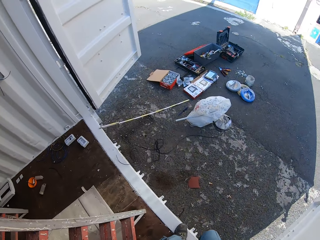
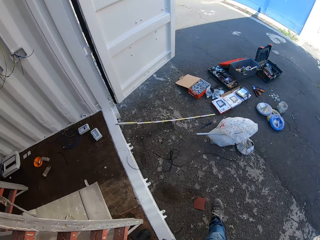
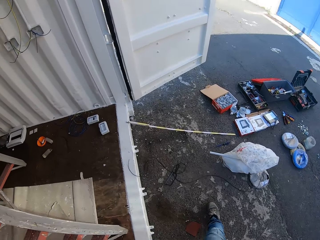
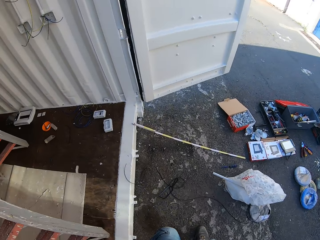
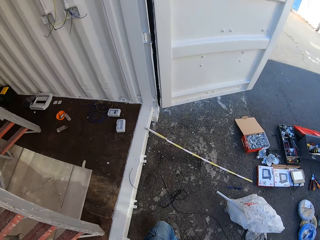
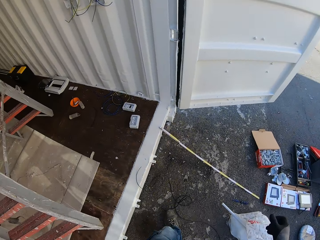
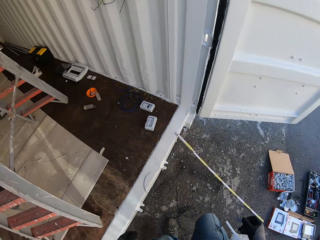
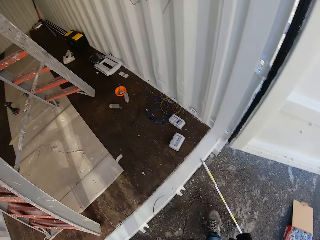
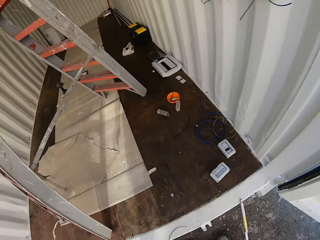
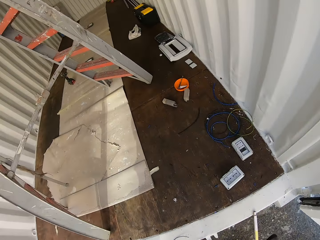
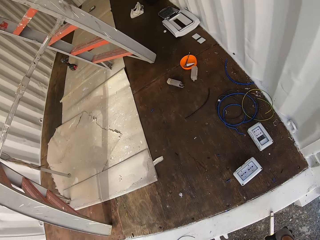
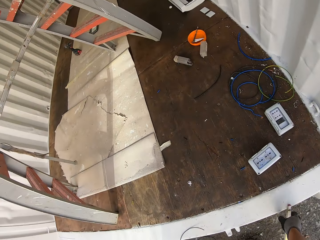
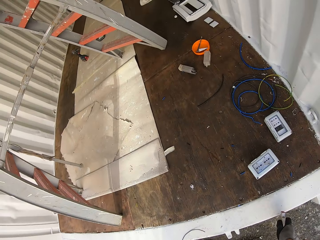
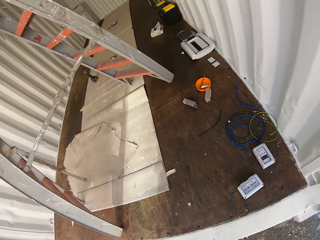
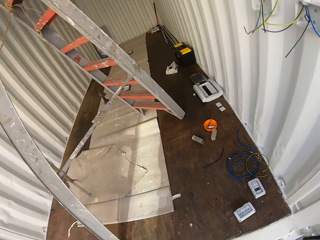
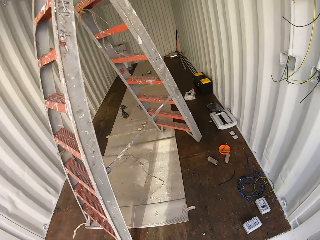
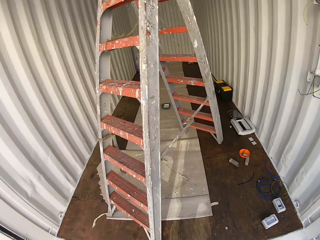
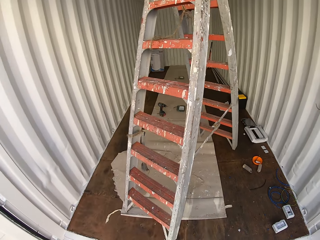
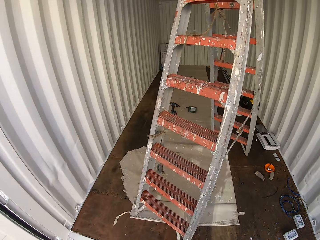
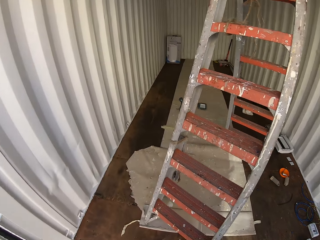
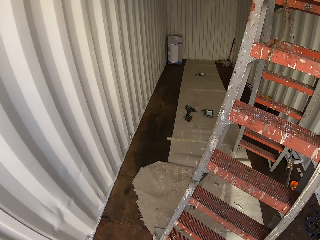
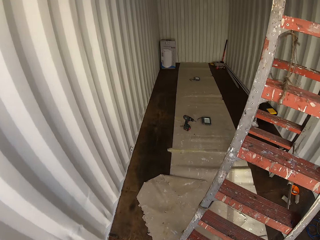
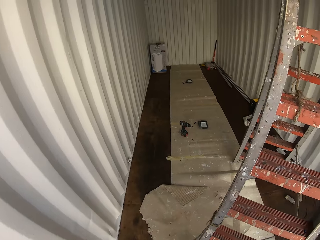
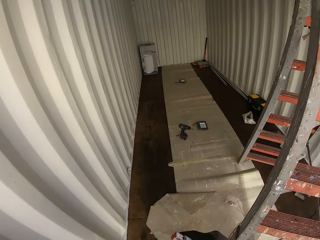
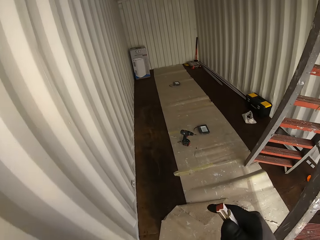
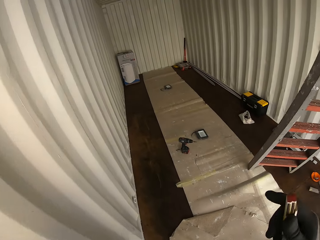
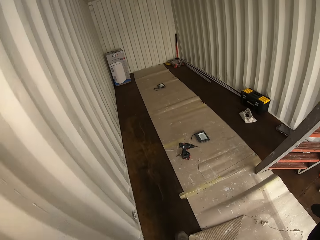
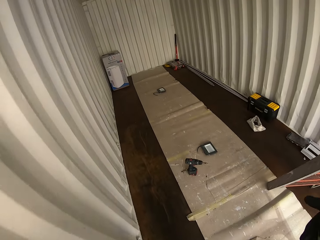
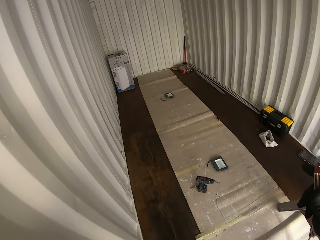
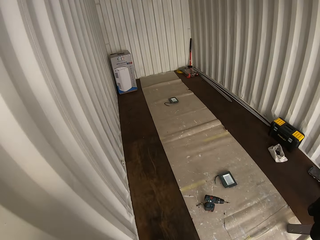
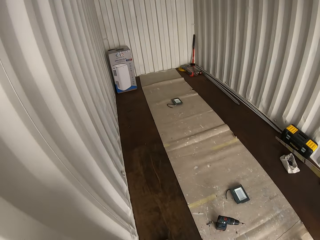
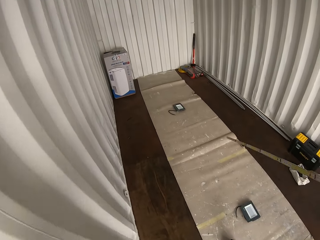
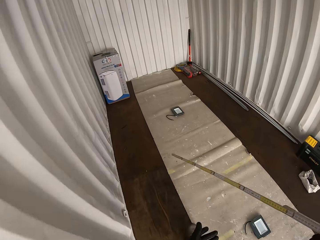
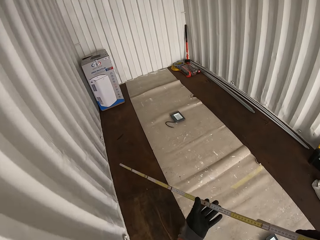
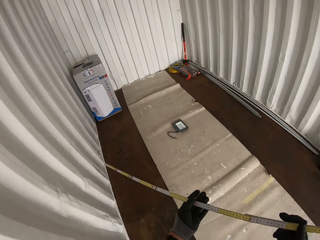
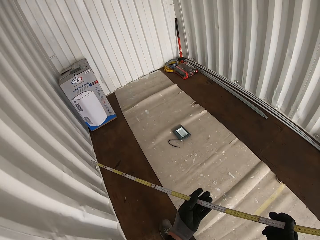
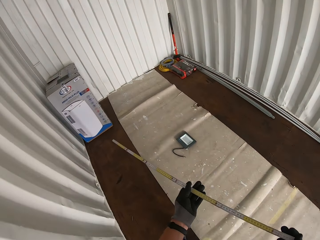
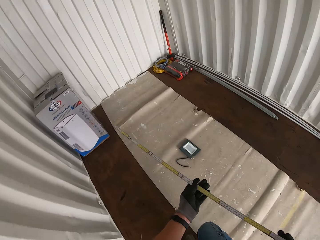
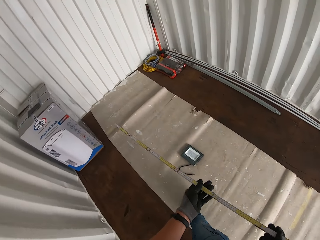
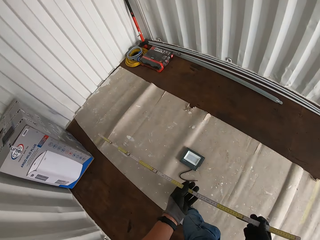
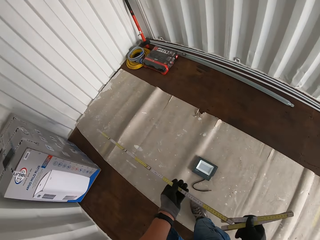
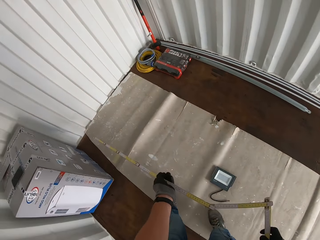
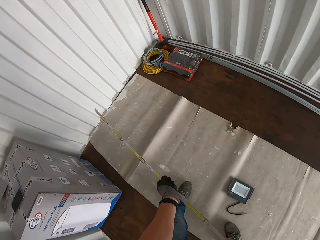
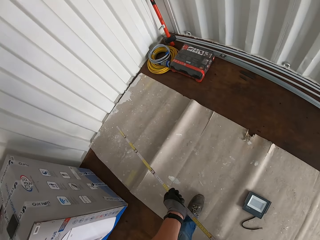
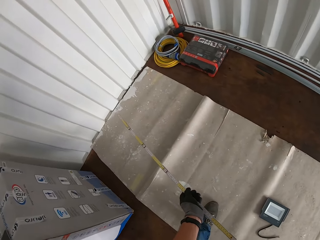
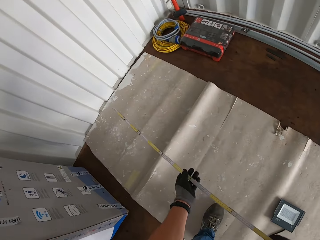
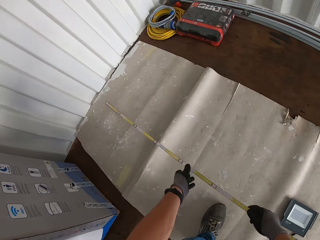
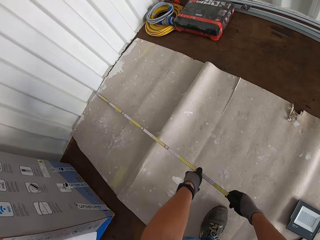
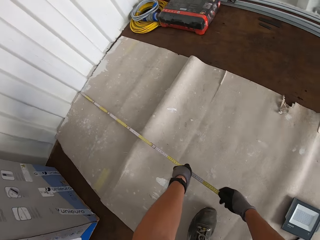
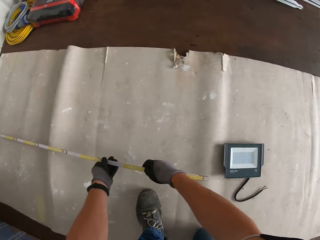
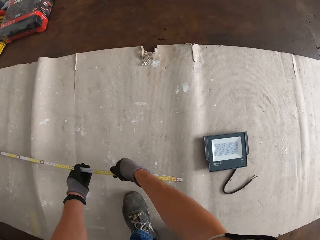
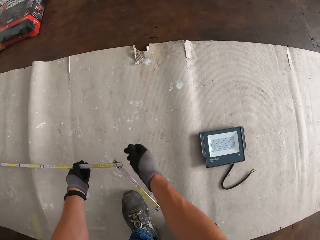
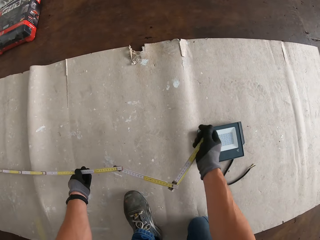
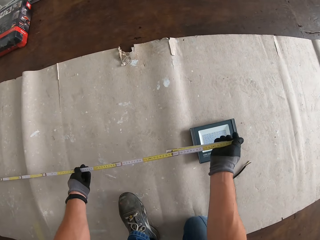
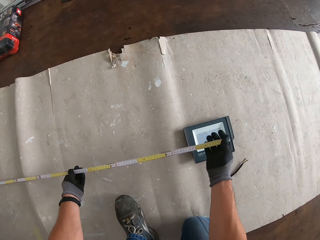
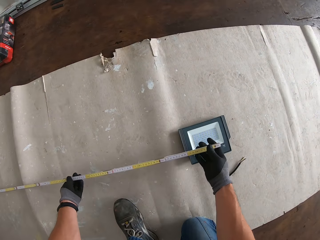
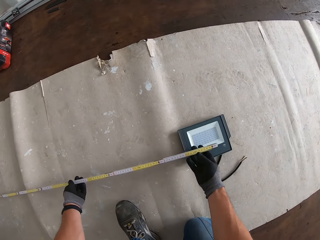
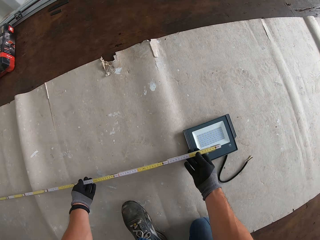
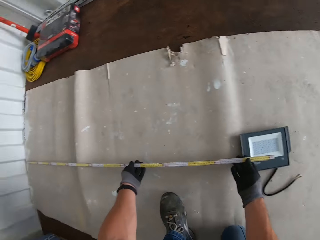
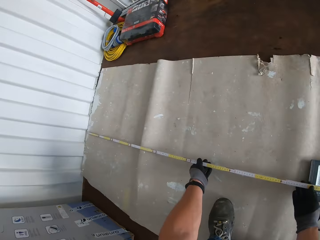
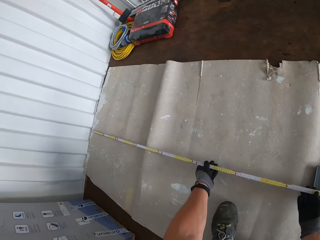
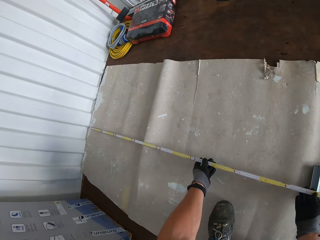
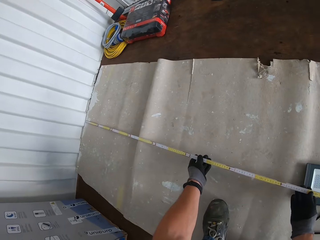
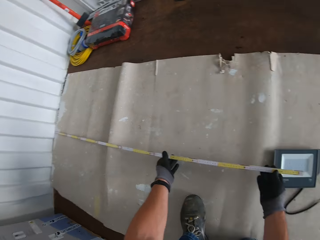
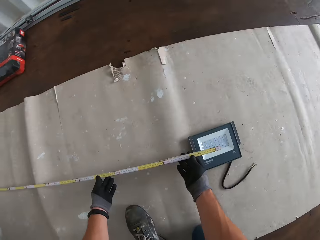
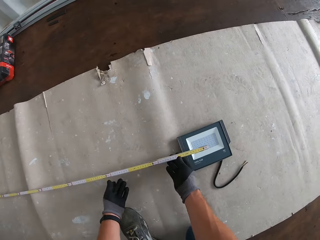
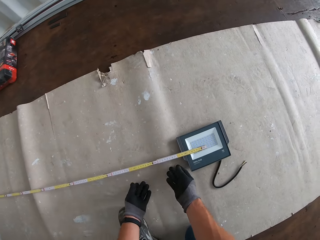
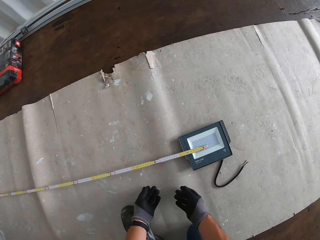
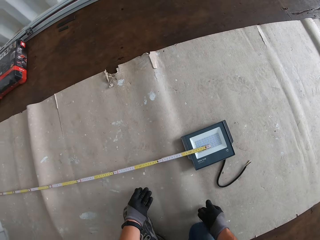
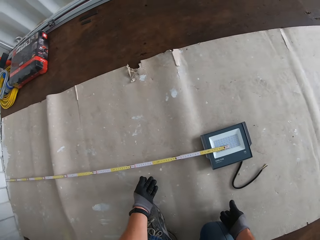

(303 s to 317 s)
The camera wearer takes the folding tape measure from the ground. They walk back with the tape measure. They measure the distance between the LED panel light and the wall with the folding tape measure.

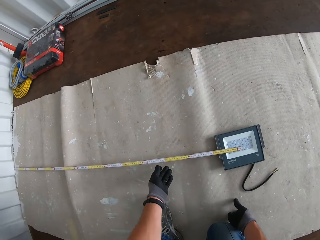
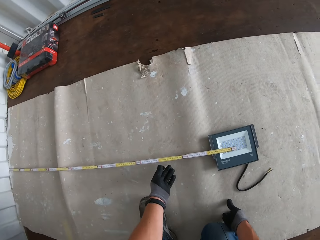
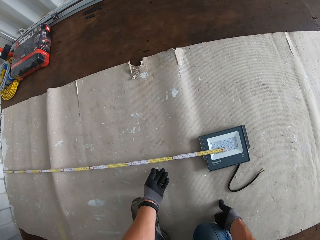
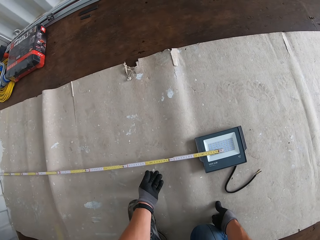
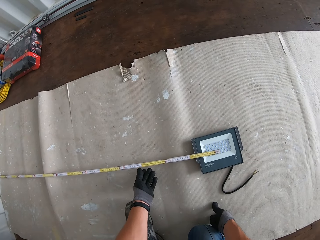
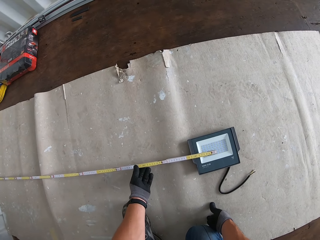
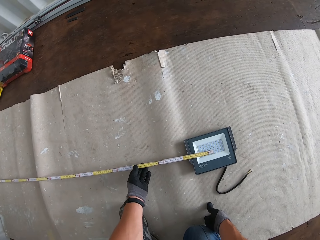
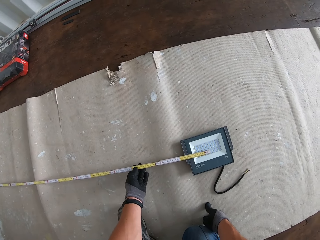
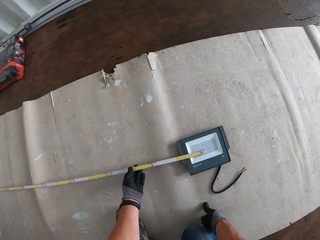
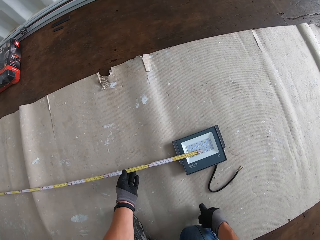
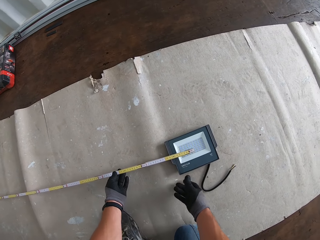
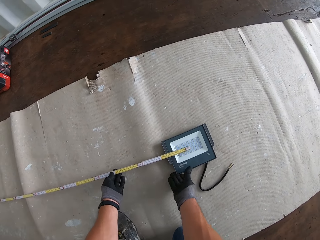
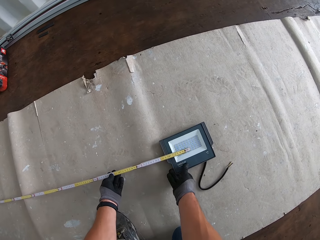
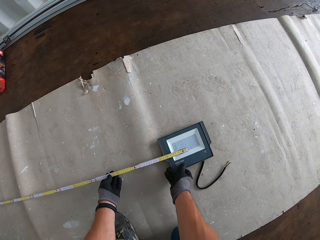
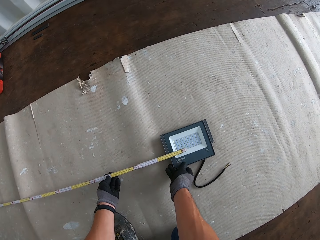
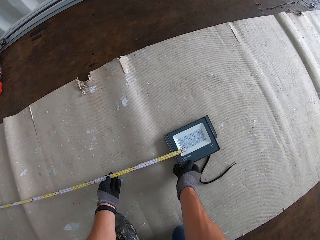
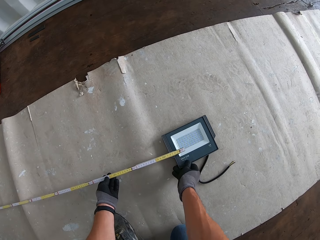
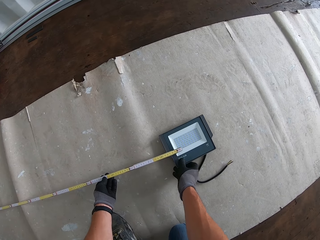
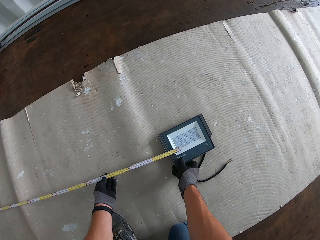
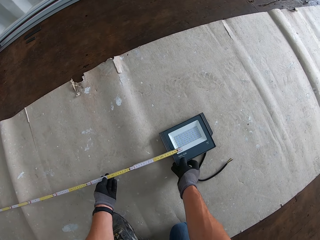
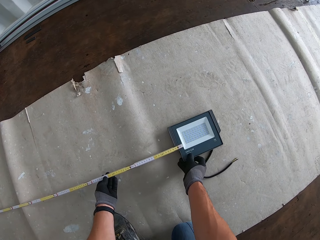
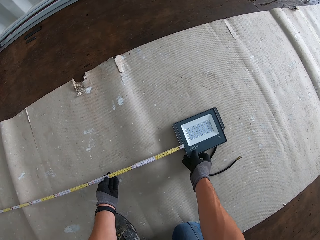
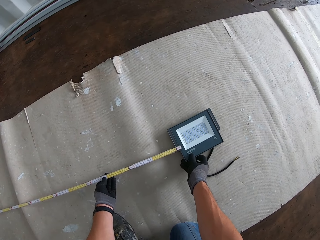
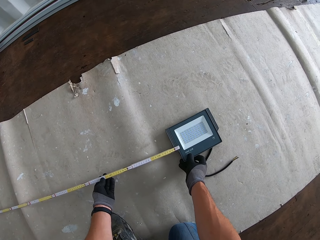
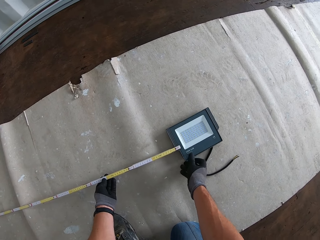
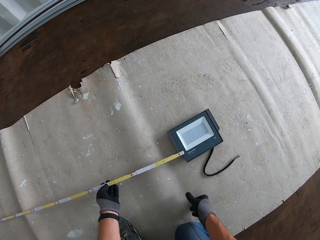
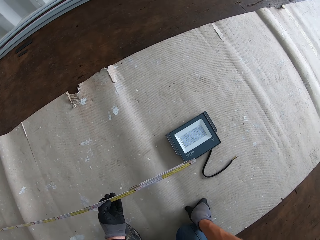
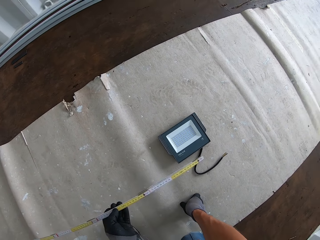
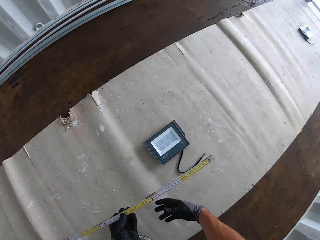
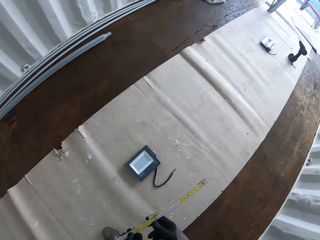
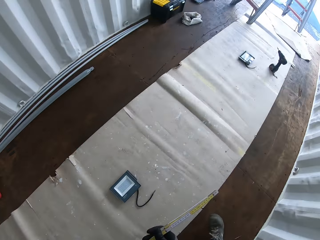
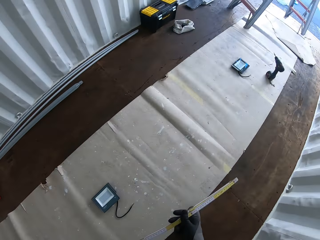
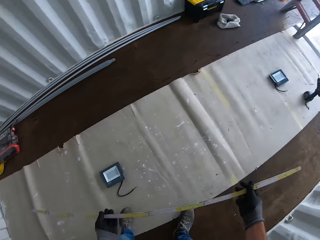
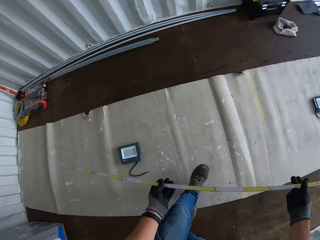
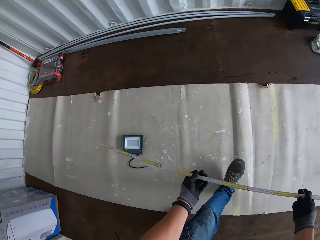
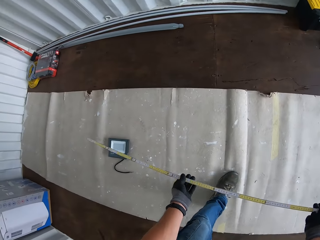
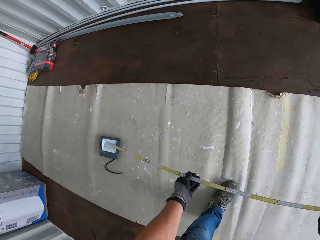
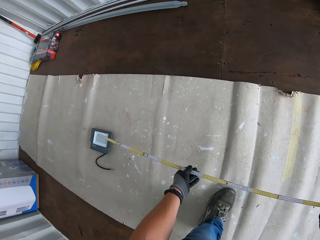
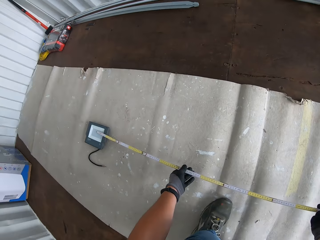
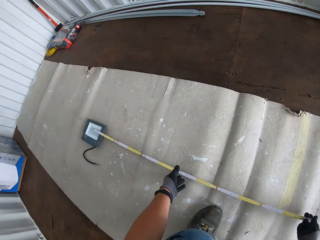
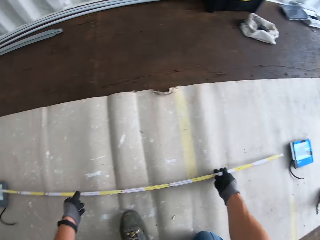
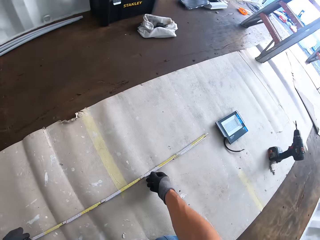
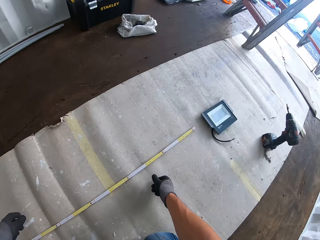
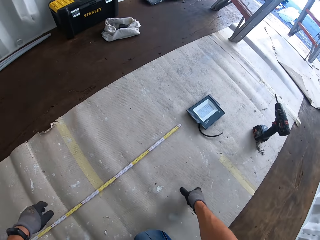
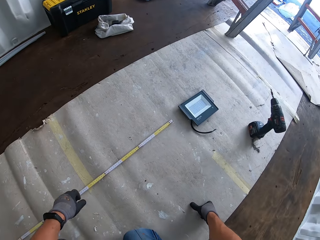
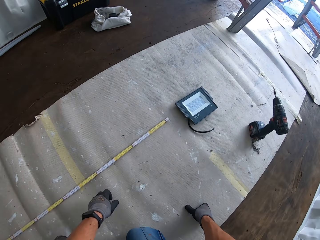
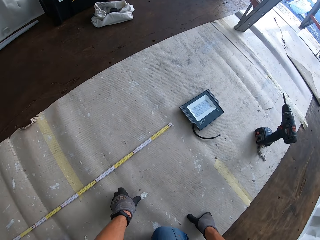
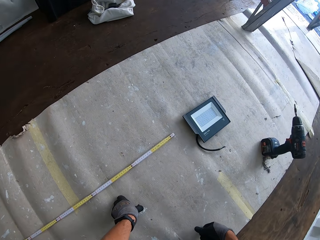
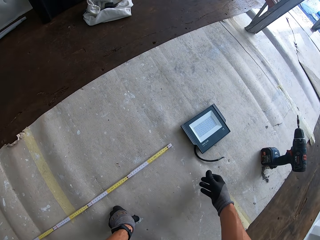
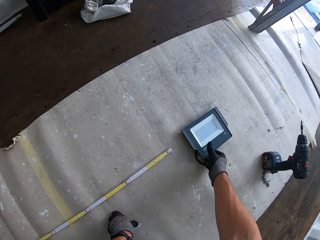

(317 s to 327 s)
The camera wearer moves the LED panel light. They hold the tape measure. They grab the tape measure and measure the distance between the two LED panel lights.
